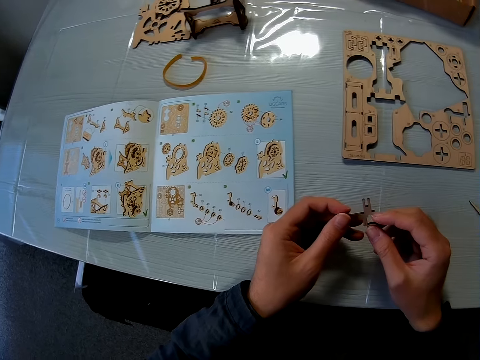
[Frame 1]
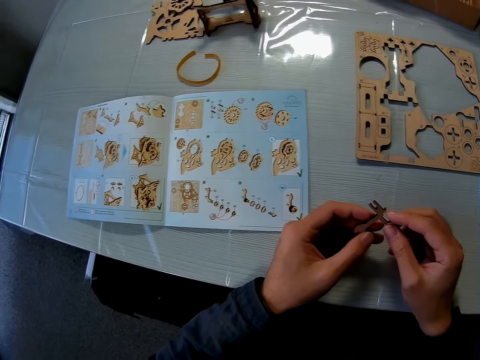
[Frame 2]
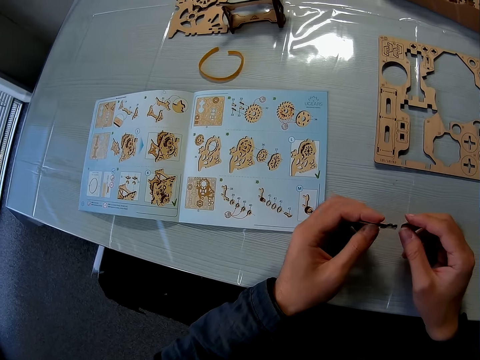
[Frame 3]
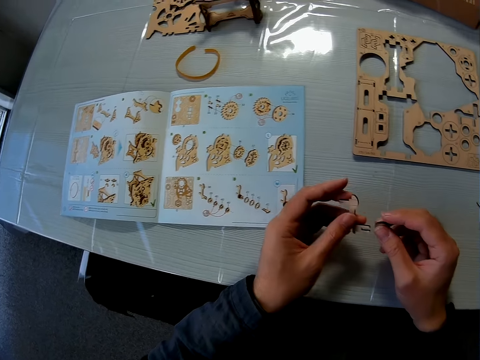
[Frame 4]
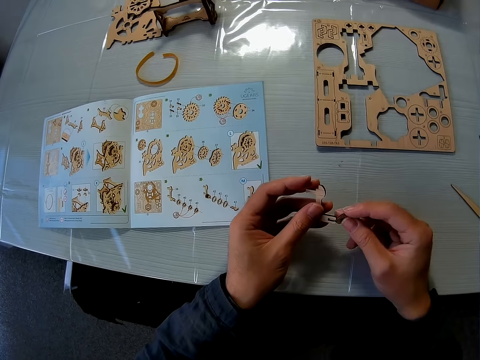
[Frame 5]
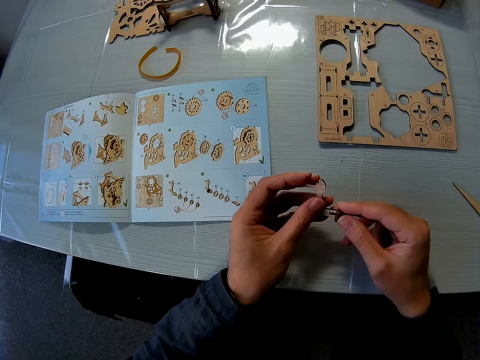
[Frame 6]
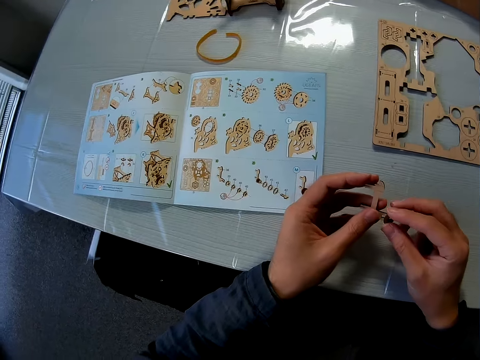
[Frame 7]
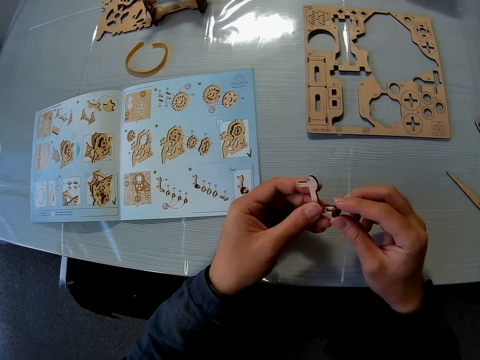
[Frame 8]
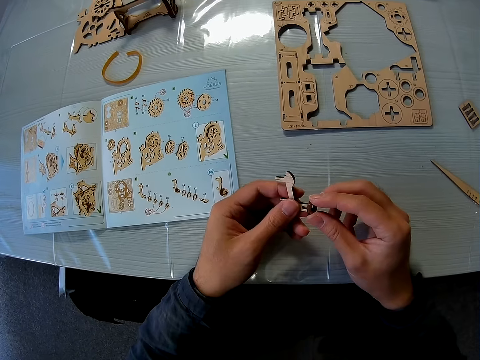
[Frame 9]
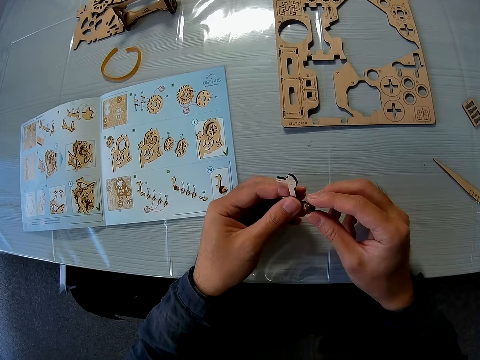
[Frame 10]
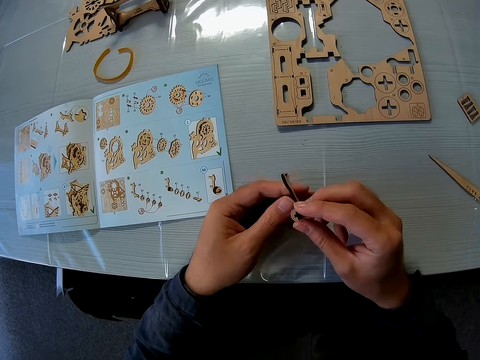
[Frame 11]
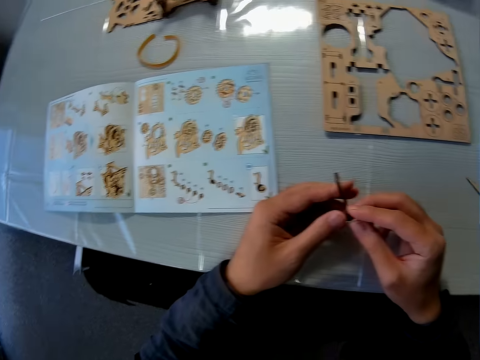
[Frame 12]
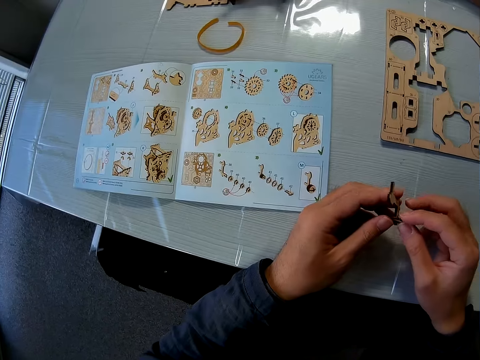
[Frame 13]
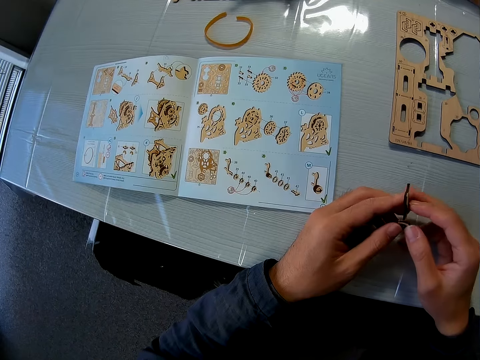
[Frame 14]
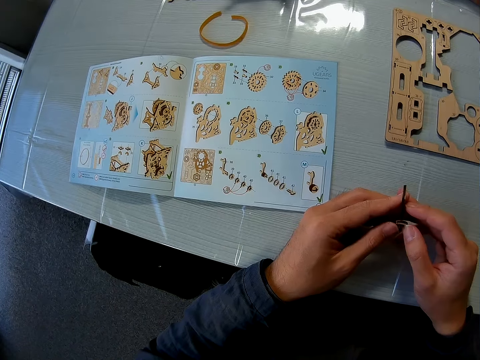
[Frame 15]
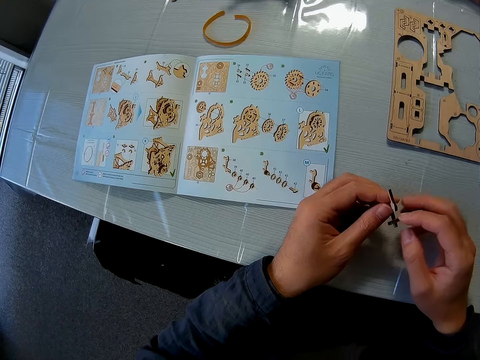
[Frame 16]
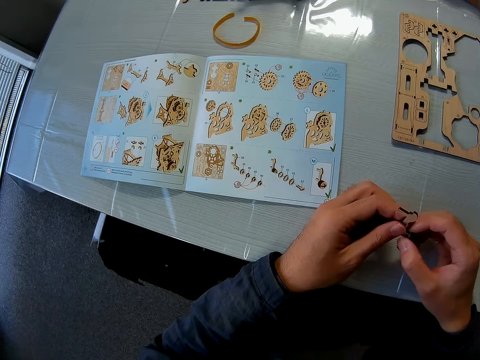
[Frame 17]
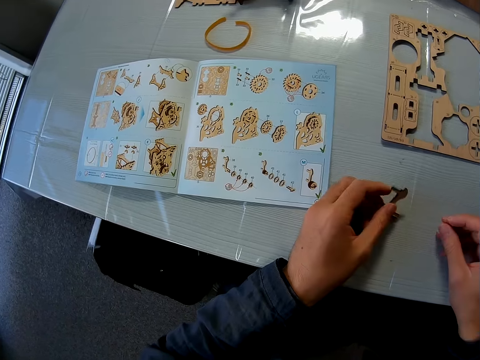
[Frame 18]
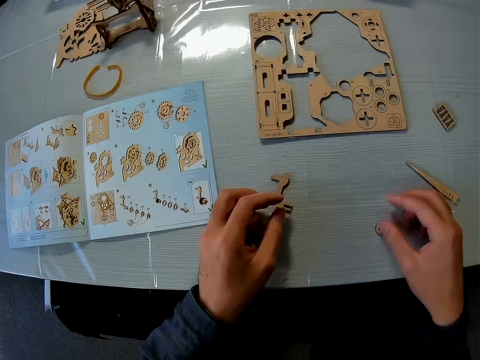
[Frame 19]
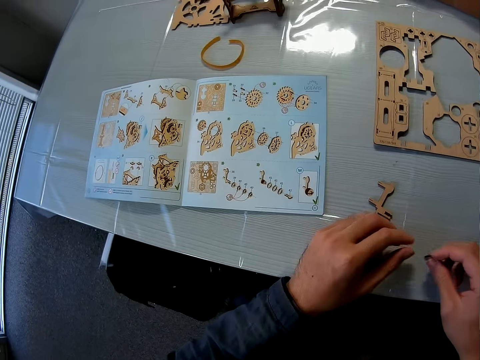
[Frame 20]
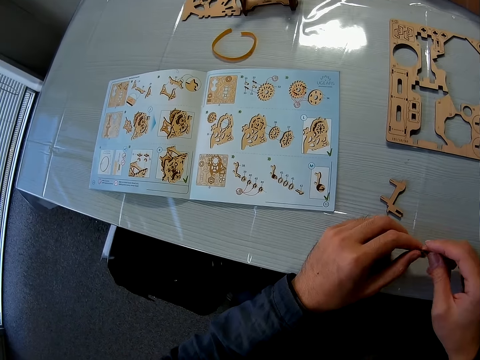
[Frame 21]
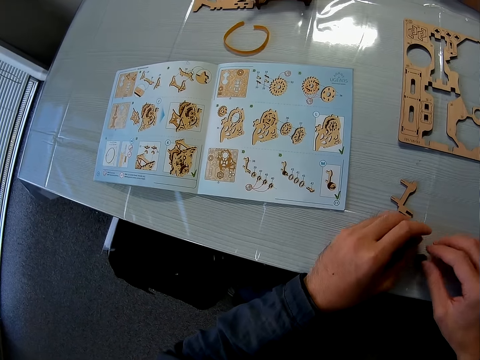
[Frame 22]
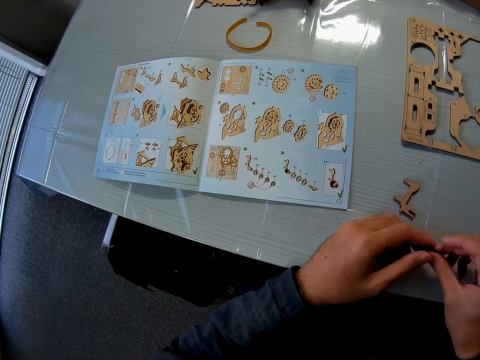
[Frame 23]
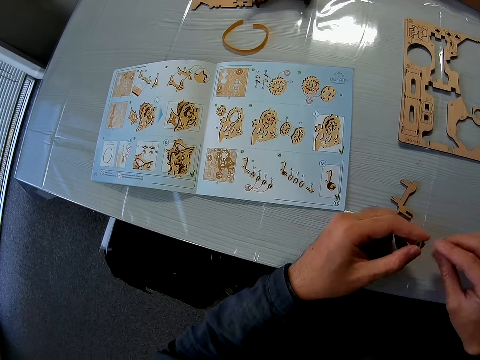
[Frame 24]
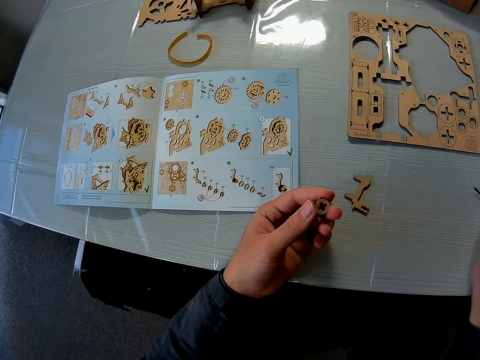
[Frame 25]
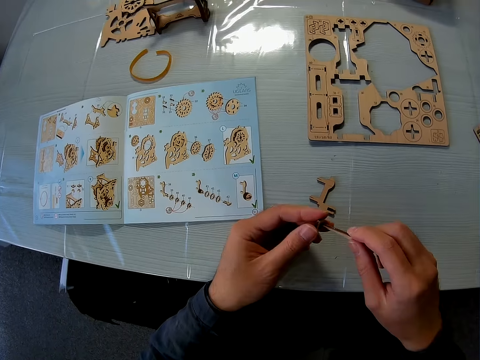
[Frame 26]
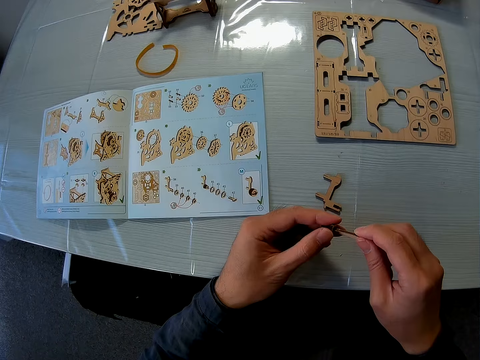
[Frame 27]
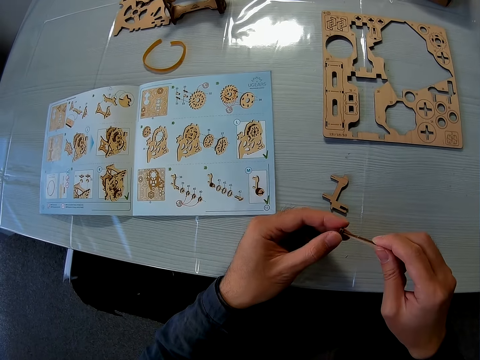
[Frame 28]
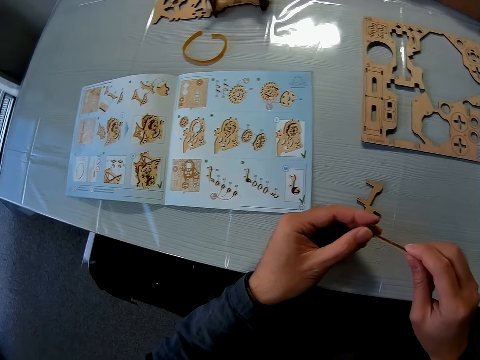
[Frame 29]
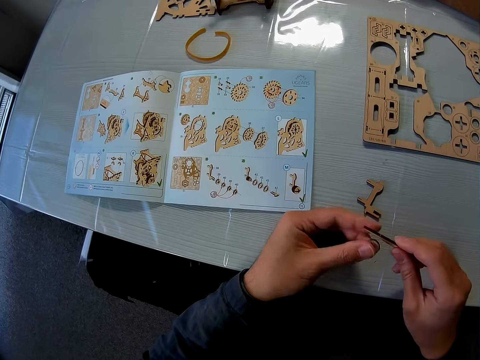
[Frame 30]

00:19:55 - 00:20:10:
The camera wearer attaches both puzzle pieces together. She detaches the puzzle pieces. She drops the puzzle piece in her left hand on the table. She drops the puzzle piece in her right hand on the table. She picks one of the puzzle pieces from the table. She drops the puzzle piece on the table. She picks the puzzle piece from the table. She picks up the peg from the table. She scrapes the puzzle piece with the peg. She shapes the model piece.

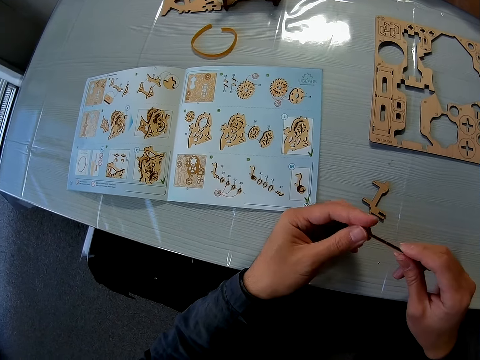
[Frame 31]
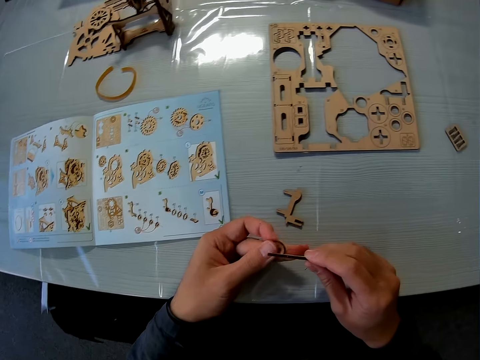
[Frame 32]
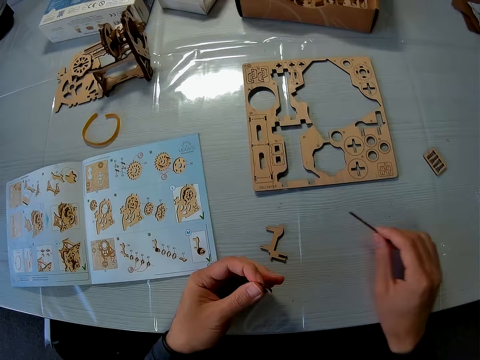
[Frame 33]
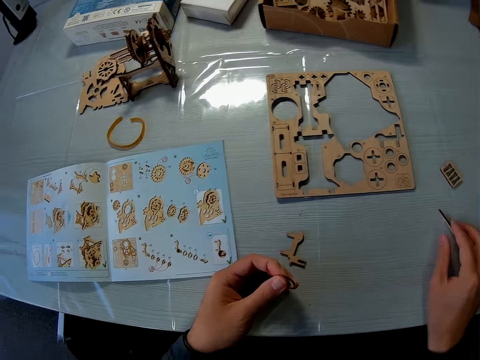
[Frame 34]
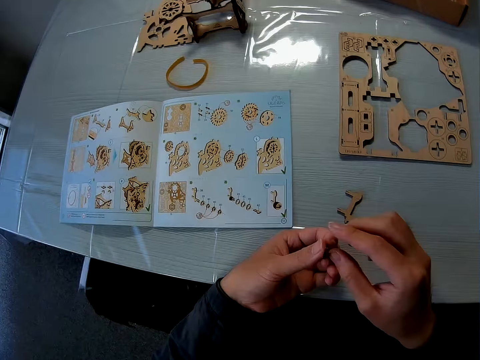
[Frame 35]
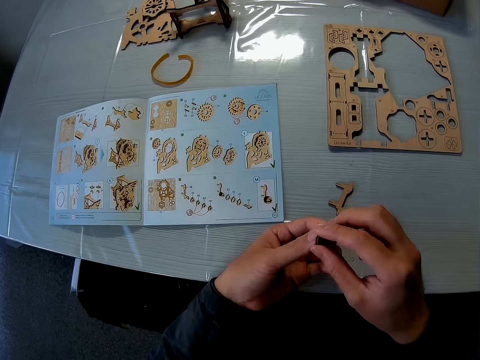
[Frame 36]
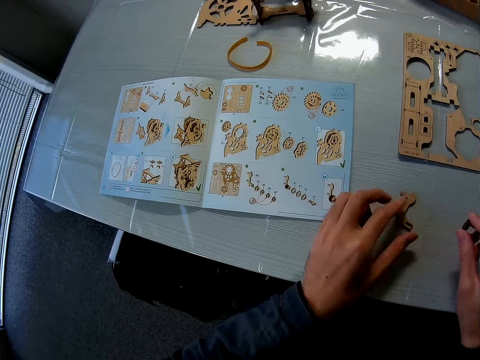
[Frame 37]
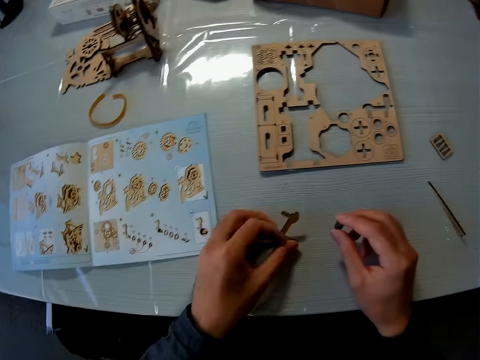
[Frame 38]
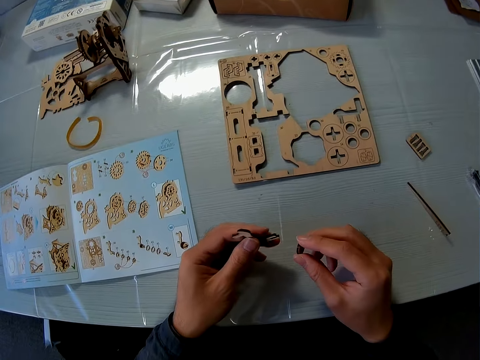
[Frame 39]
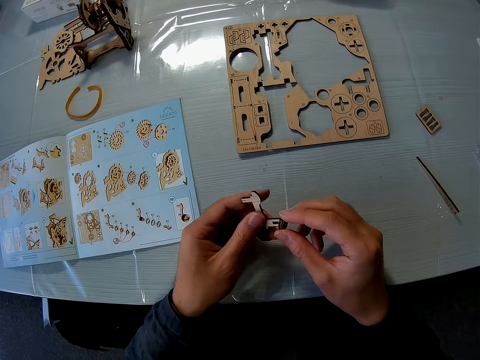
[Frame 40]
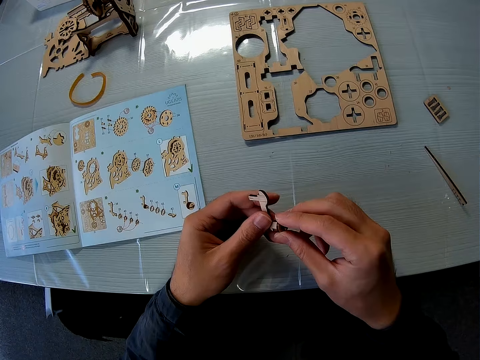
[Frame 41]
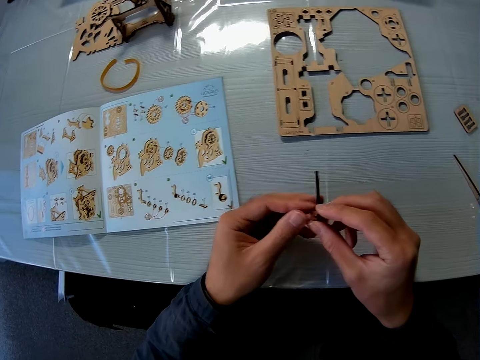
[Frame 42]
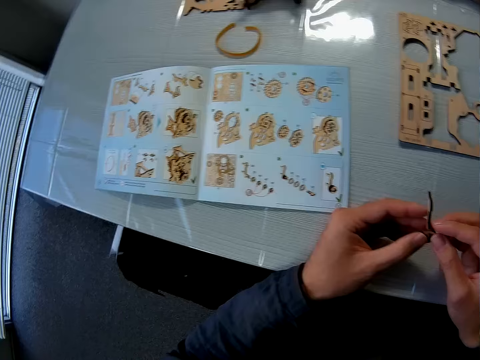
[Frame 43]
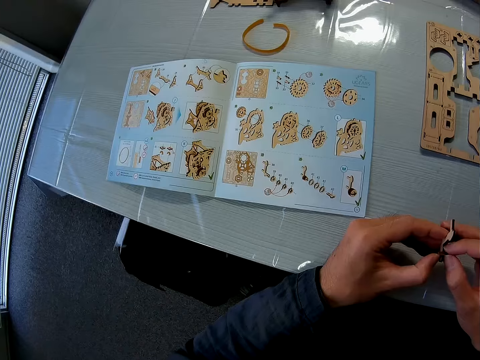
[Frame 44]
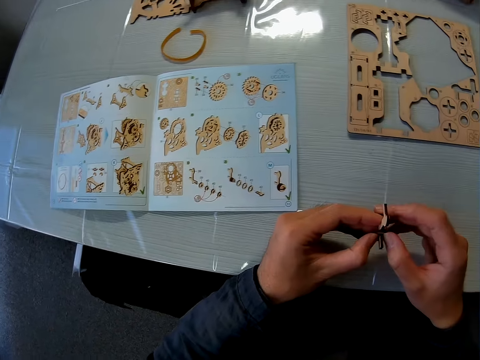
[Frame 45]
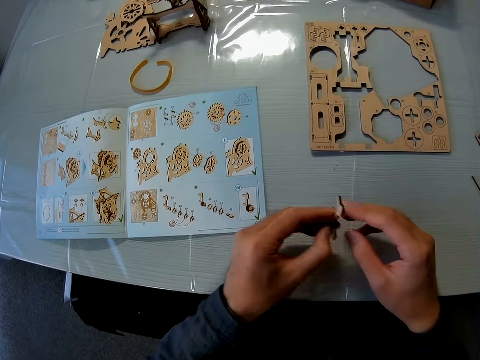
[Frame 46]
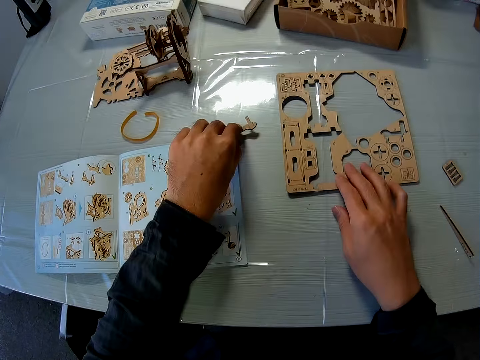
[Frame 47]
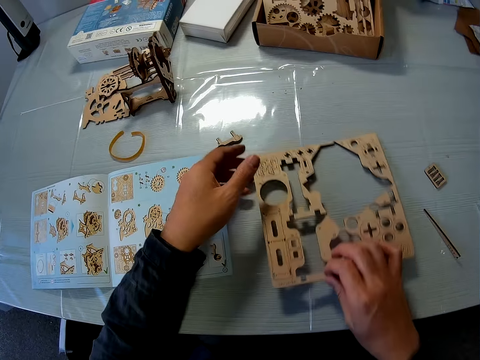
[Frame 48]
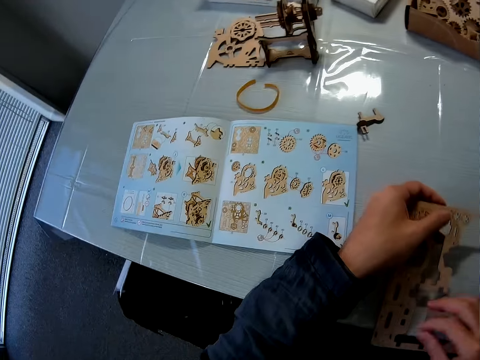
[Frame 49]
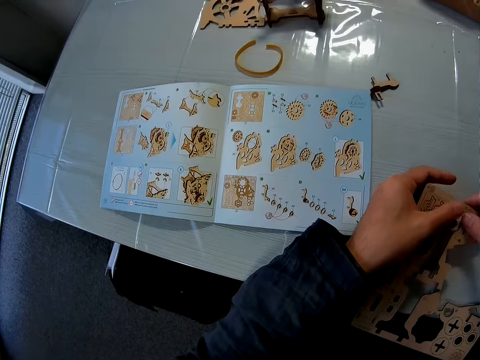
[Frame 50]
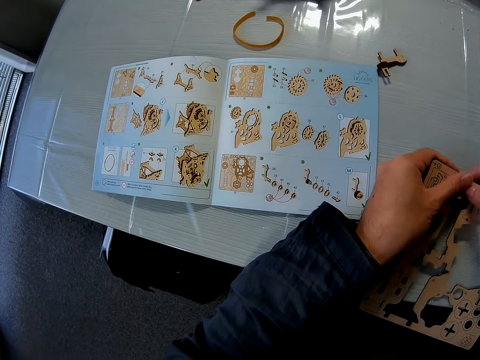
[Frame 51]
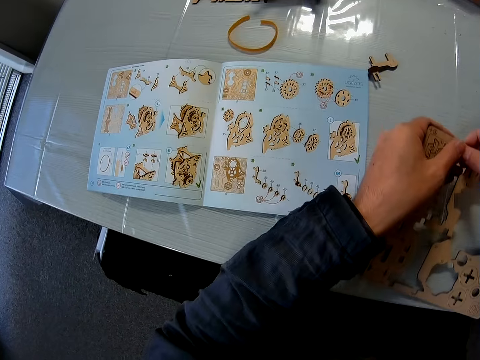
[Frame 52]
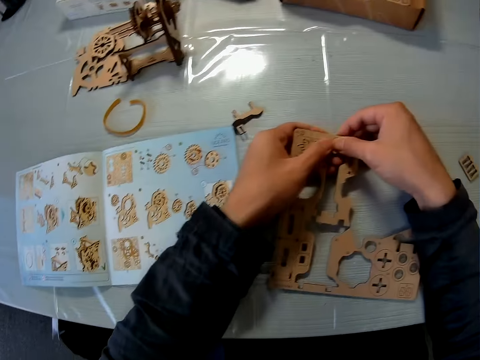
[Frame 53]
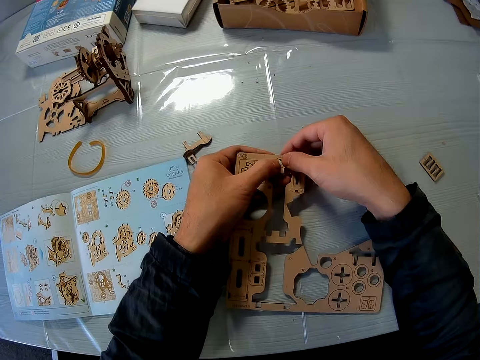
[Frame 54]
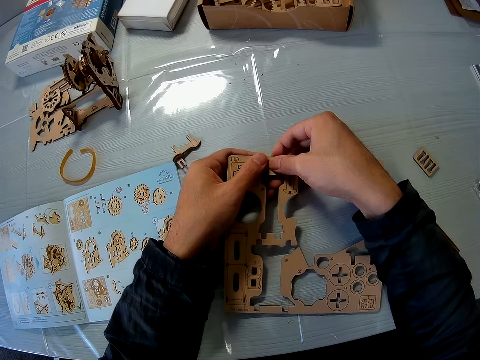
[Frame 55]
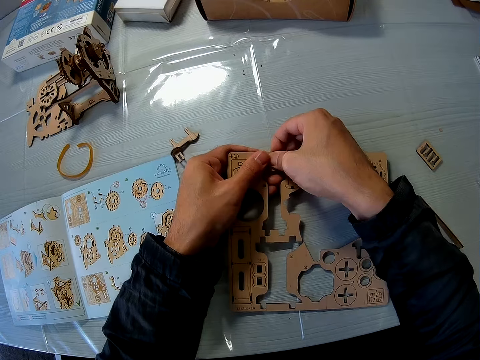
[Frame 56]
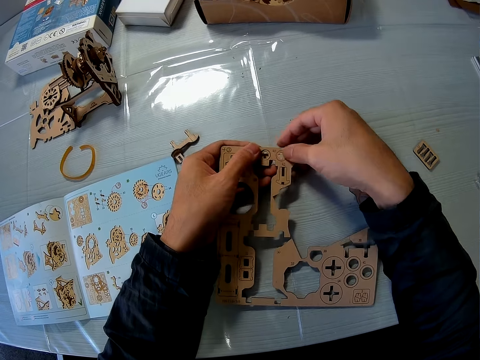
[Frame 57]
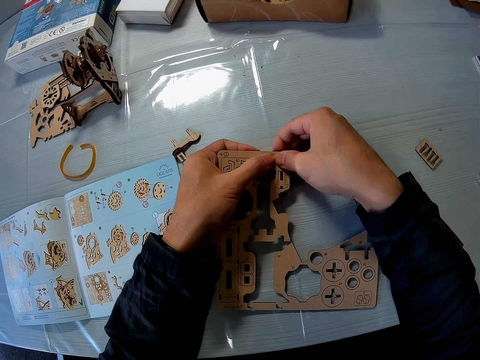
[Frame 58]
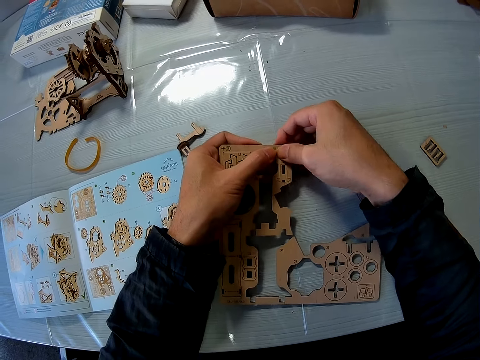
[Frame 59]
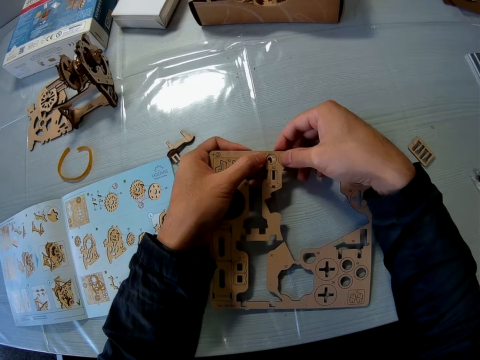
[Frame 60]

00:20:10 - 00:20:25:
The camera wearer drops the peg on the table. He passes the puzzle to his right hand. He picks up the puzzle piece from the table. He attaches both puzzle pieces together. He picks up the puzzle sheet from the table. He drops the joined puzzle pieces on the table. He pulls out three puzzle pieces from the puzzle sheet.
